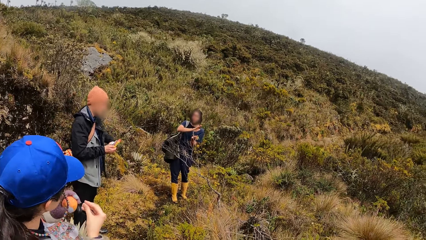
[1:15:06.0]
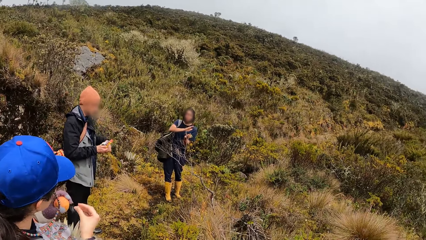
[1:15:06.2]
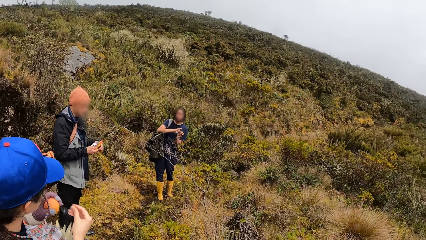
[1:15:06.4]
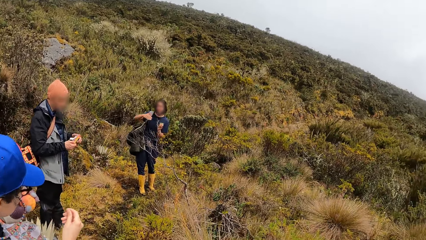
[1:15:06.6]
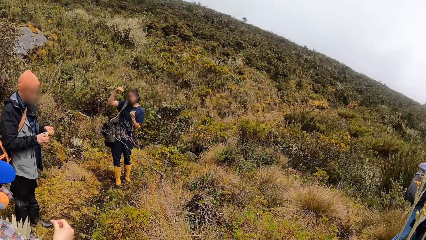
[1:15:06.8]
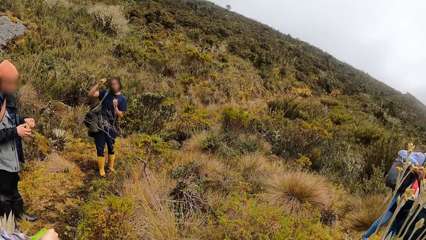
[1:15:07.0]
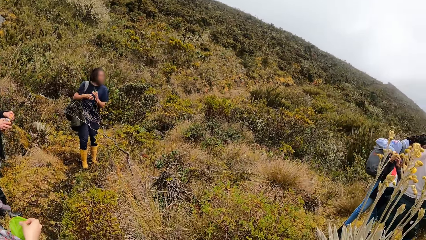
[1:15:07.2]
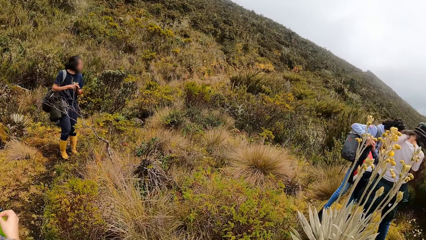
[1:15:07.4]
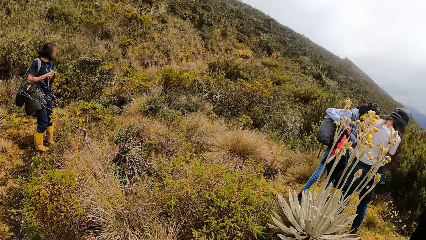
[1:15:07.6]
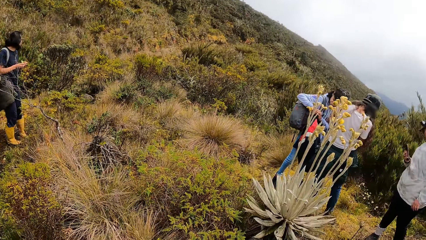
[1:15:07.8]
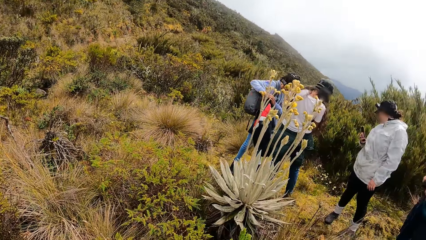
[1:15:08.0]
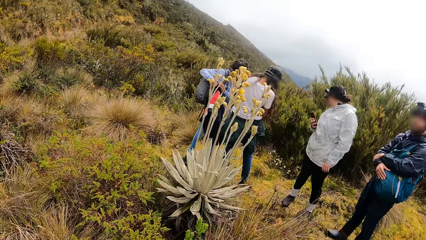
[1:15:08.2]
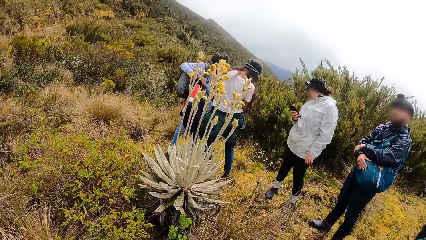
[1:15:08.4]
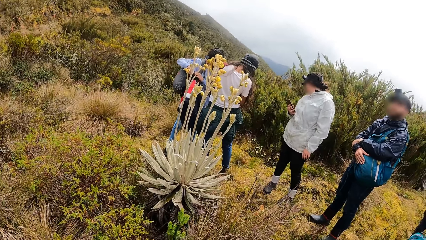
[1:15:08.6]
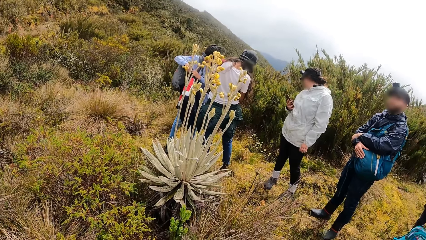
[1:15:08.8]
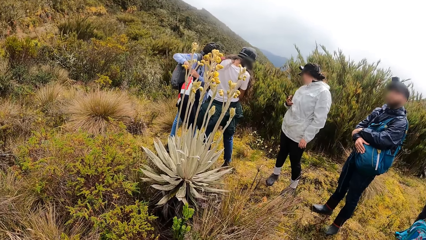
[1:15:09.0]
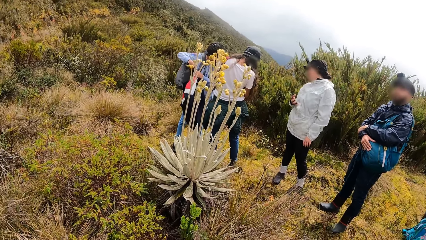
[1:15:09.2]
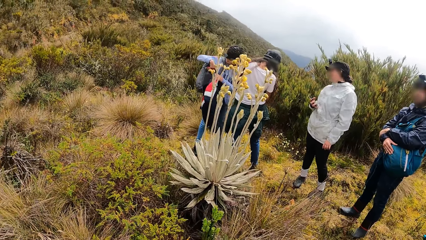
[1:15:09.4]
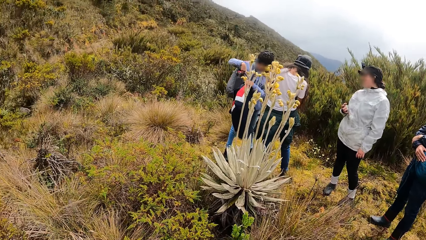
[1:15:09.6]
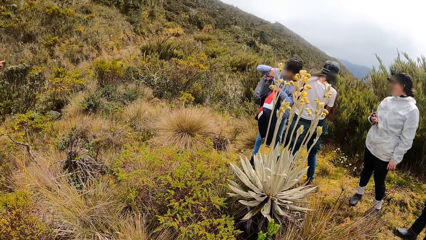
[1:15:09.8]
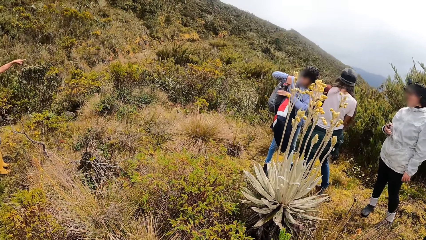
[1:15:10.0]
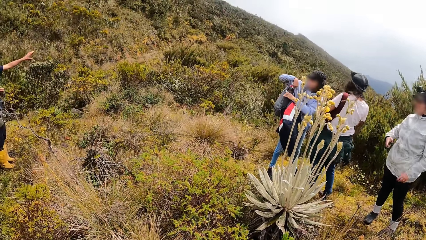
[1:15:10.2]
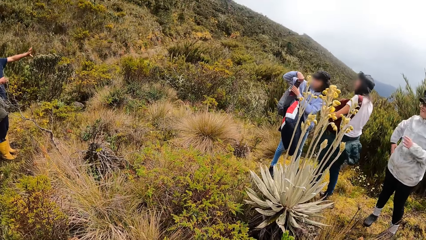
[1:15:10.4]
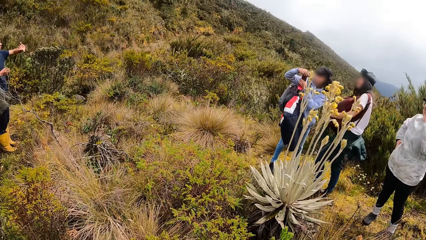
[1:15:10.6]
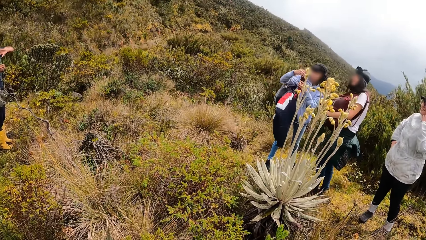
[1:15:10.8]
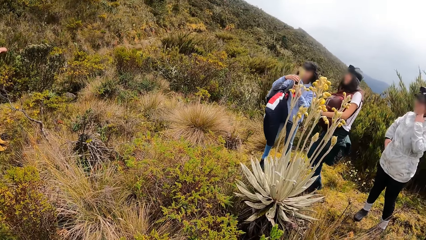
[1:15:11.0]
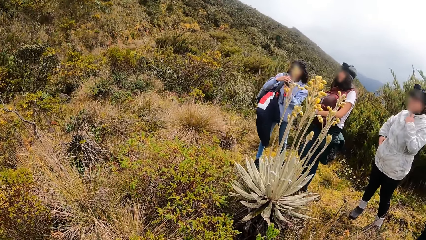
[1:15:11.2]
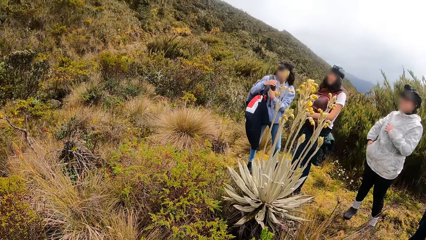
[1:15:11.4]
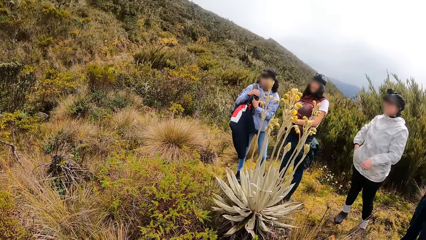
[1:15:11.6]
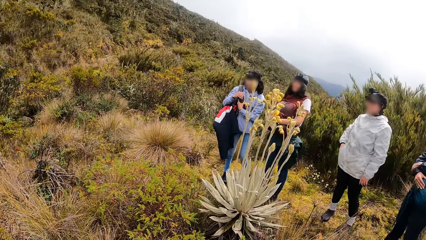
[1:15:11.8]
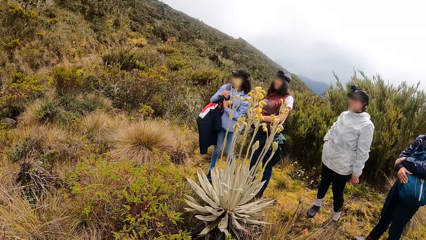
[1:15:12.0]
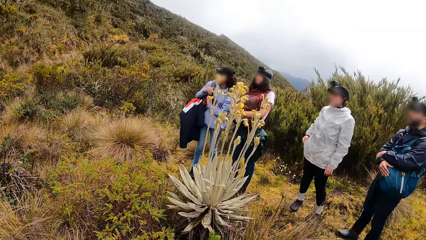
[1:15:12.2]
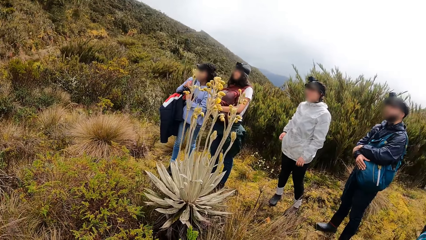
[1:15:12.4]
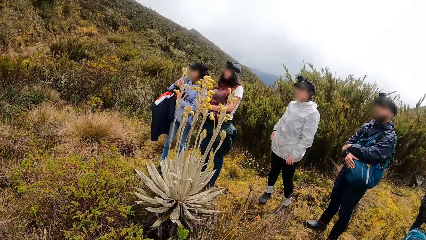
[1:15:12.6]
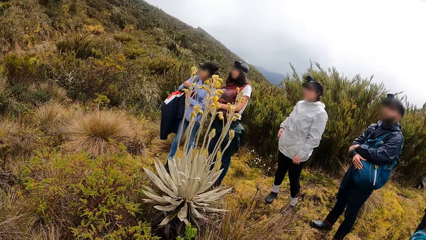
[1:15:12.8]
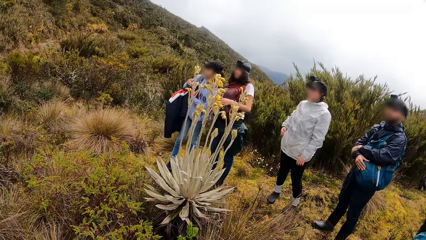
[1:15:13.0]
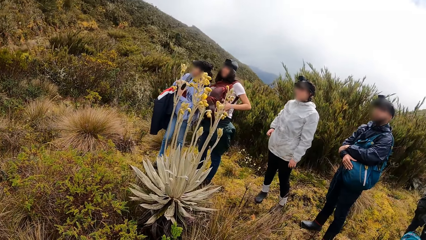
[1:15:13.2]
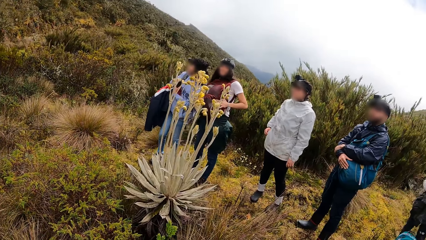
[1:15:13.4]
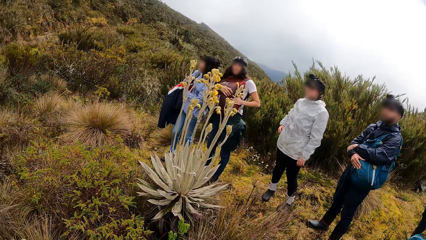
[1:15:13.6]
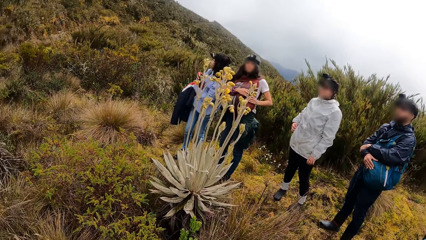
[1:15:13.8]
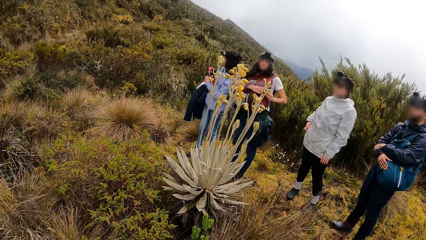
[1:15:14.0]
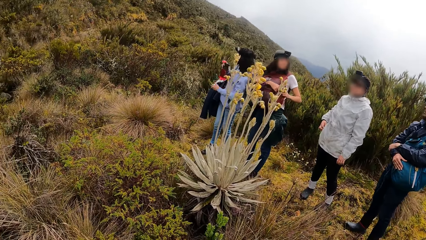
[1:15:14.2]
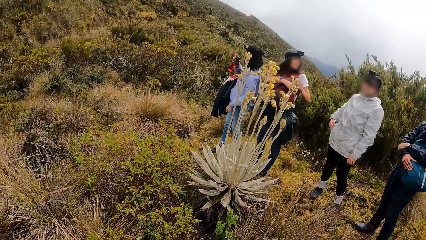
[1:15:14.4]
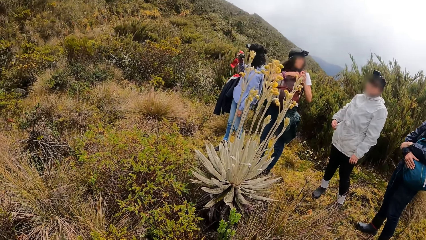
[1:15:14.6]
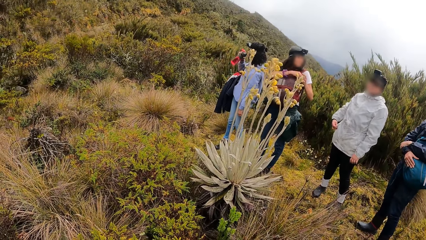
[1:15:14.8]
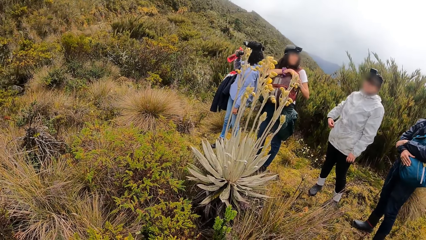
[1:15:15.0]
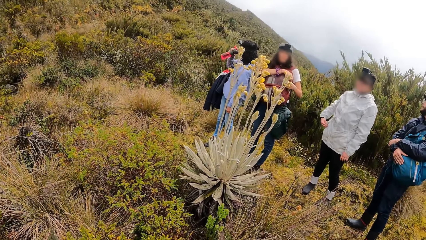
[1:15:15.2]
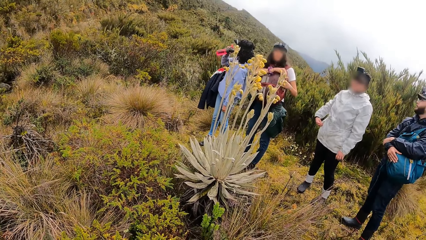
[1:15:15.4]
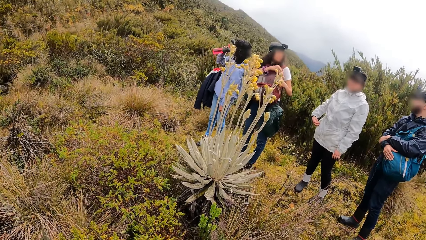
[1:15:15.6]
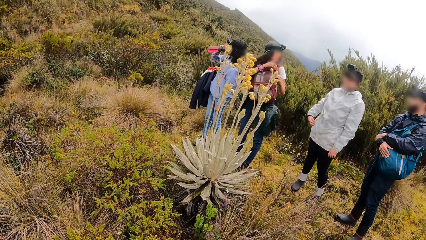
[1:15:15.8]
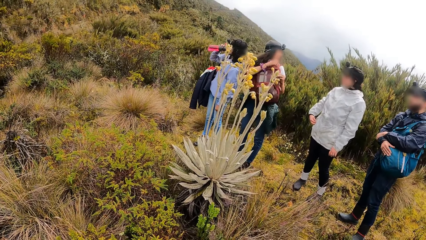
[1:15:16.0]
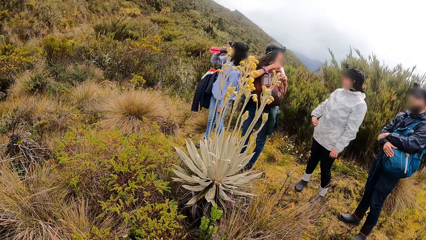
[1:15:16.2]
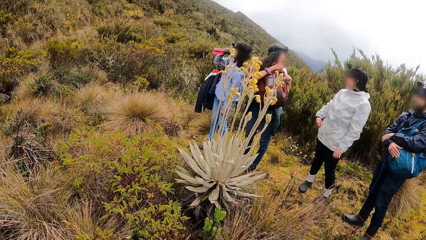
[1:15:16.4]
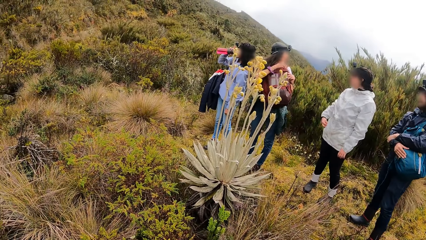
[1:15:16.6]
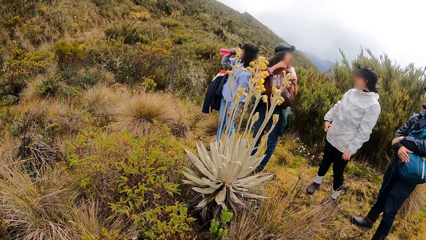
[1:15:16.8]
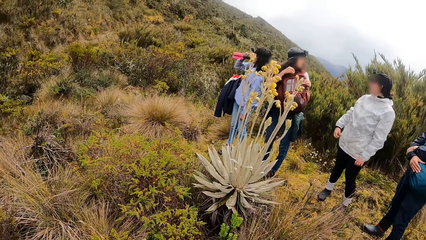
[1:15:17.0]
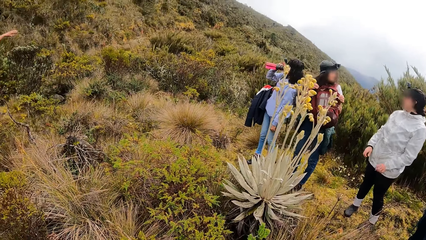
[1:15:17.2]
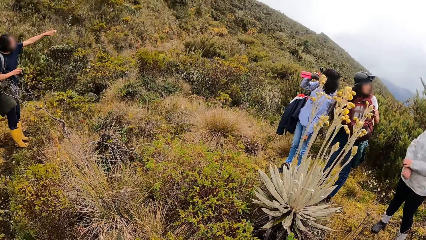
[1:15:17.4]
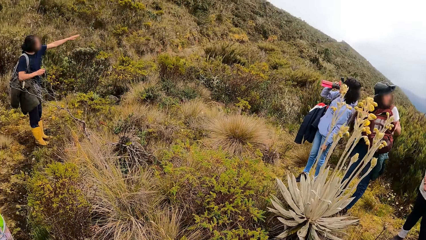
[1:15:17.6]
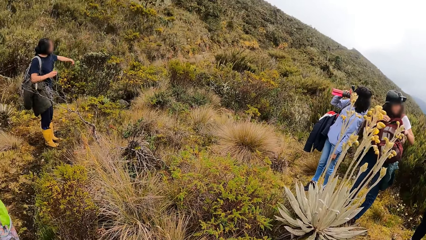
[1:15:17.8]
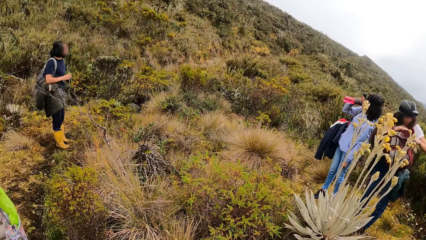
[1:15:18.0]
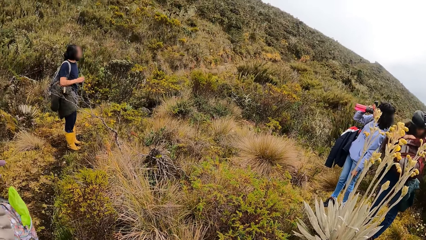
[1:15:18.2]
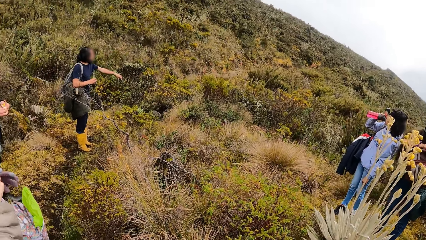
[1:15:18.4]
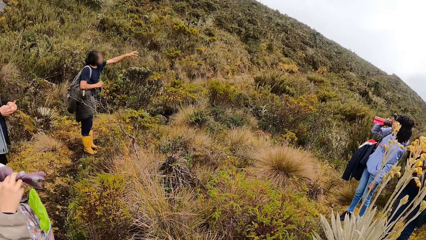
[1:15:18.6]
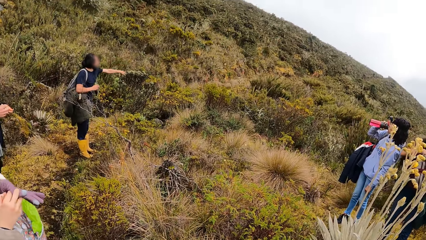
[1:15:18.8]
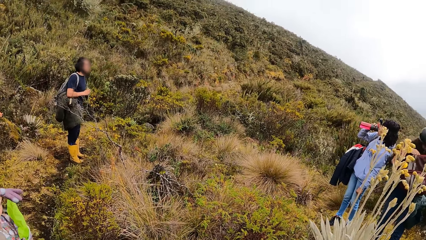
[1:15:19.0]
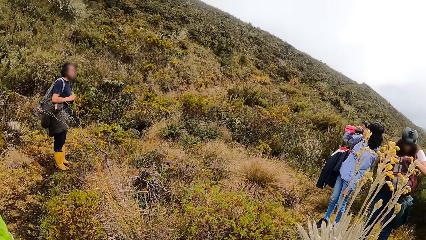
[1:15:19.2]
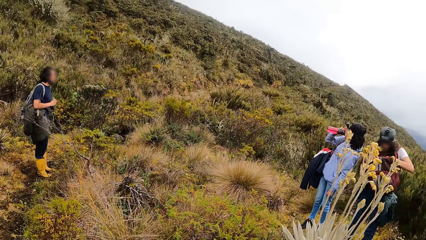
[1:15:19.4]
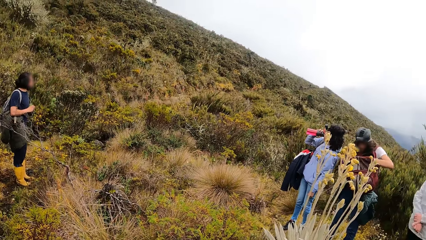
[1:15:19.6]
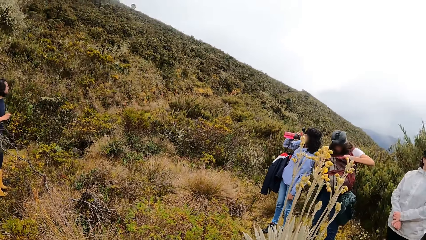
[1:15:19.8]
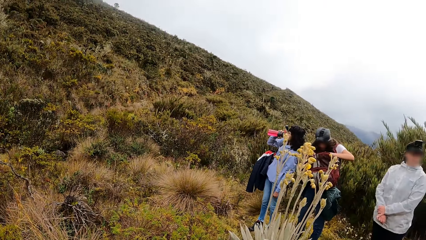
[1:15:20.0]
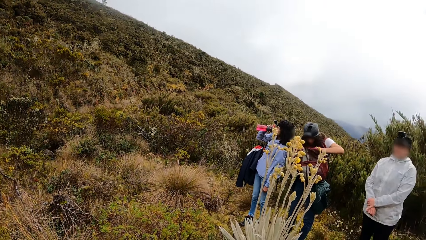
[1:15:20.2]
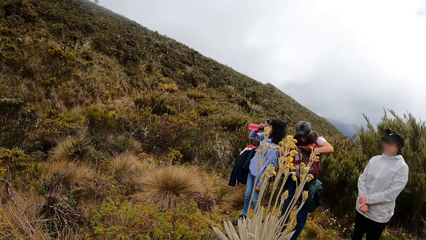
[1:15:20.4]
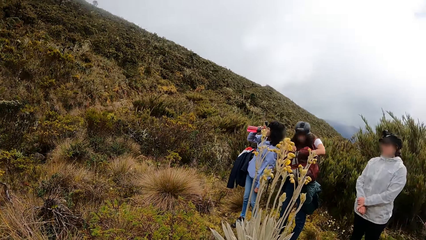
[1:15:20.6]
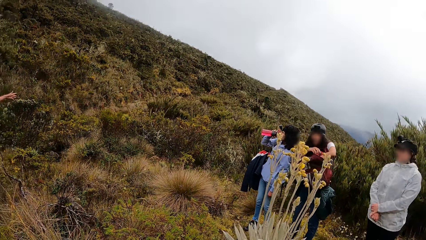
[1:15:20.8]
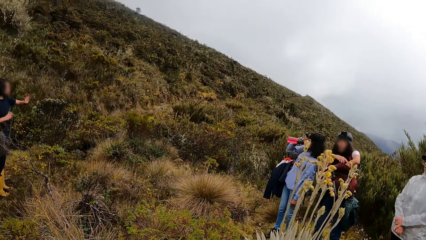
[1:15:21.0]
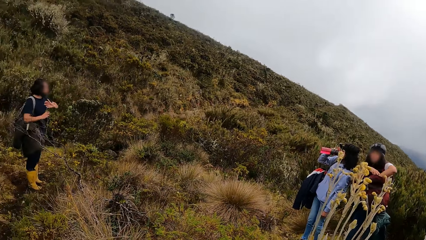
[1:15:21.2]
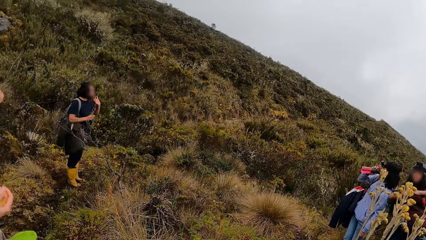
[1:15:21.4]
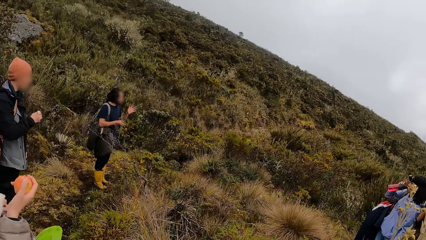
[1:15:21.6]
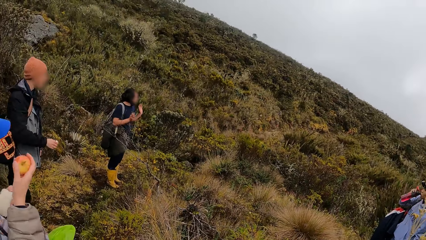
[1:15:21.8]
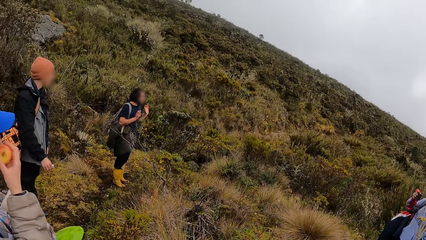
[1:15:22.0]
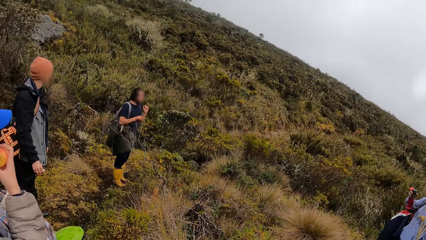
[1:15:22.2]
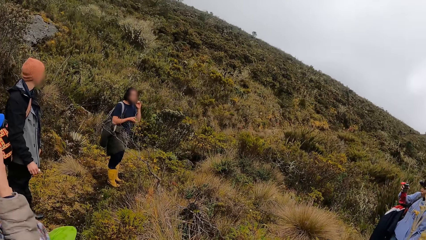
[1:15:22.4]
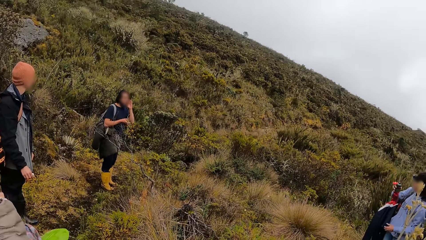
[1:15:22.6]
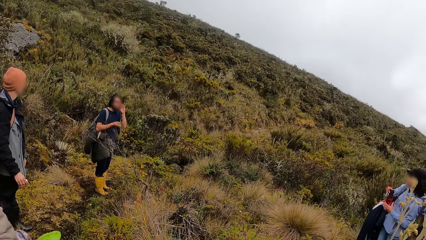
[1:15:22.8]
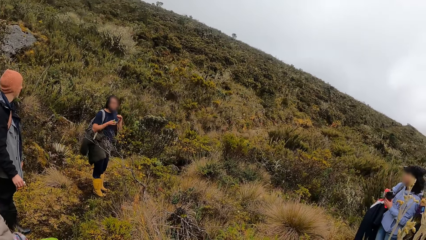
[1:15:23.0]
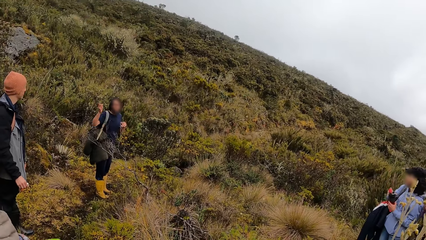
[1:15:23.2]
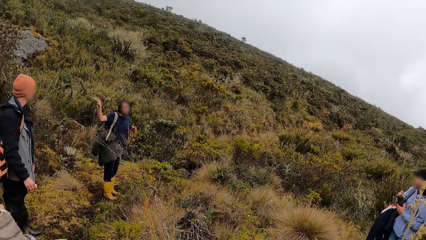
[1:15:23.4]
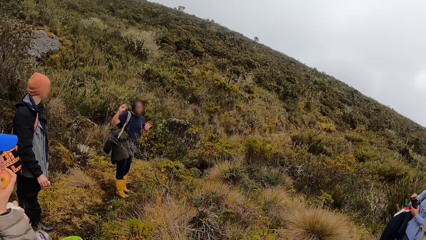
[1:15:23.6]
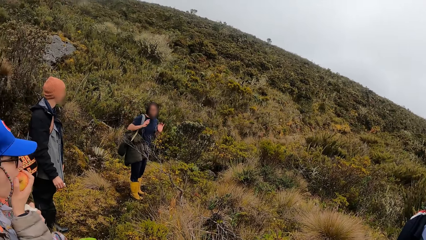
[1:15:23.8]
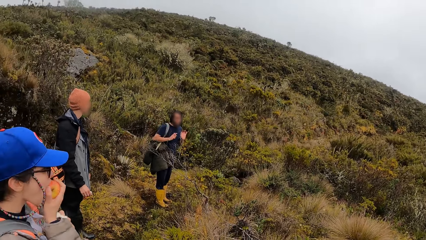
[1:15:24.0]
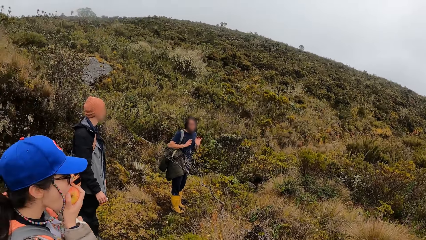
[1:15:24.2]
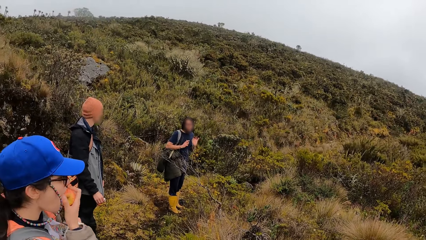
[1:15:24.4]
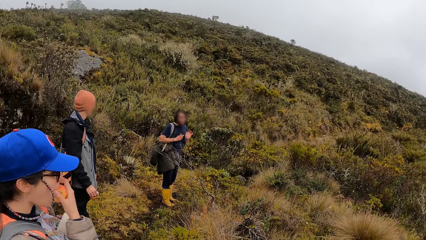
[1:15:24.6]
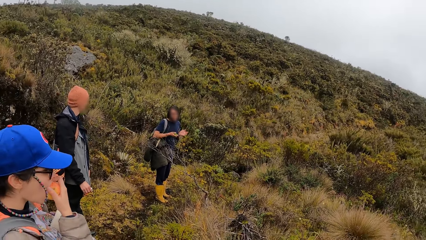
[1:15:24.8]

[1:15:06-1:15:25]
A woman fiddles with the paper in her right hand. A man fiddles with a pack of sandwich wrap with both hands. Another woman takes a water bottle from the backpack over her right arm with both hands. A third woman puts the phone in her right hand into the pocket of her hoodie and touches her face with her left hand. The second woman opens the water bottle in her left hand with her right hand. A fourth woman unzips the backpack on her chest with both hands. The second woman drinks from the water bottle in her right hand. The fourth woman puts her left hand into the backpack on her chest. The first woman eats the apple in her right hand. The camera wearer looks around the mountain area. The second woman holds the water bottle with her left hand and closes the water bottle in her left hand with her right hand.
